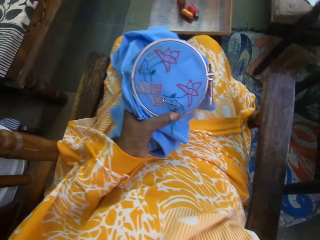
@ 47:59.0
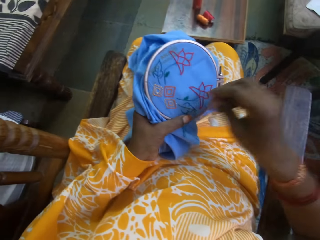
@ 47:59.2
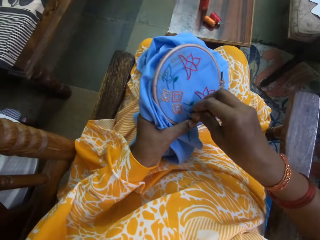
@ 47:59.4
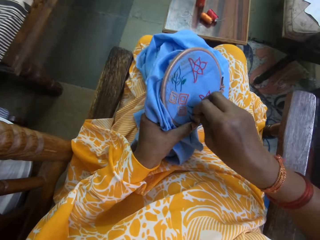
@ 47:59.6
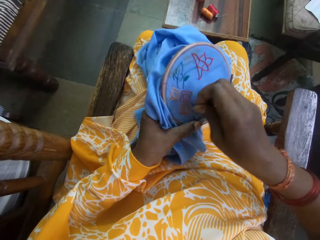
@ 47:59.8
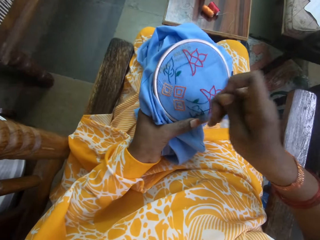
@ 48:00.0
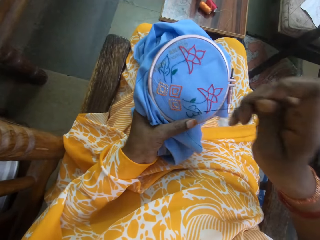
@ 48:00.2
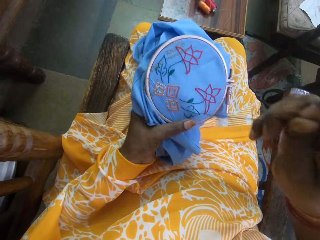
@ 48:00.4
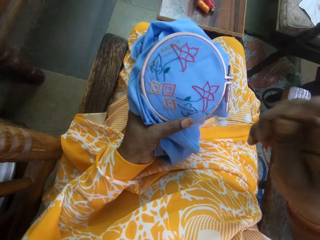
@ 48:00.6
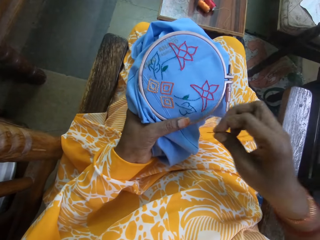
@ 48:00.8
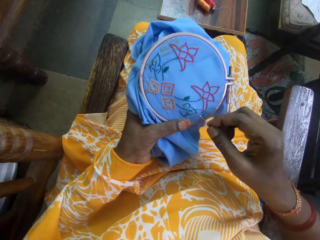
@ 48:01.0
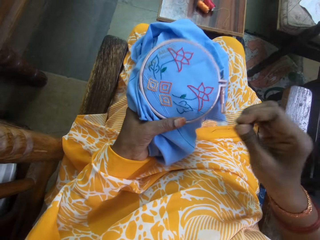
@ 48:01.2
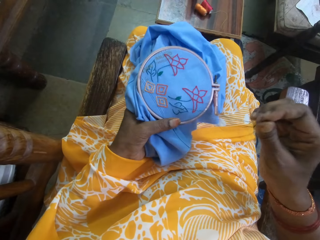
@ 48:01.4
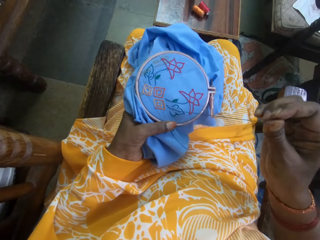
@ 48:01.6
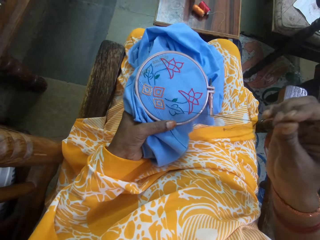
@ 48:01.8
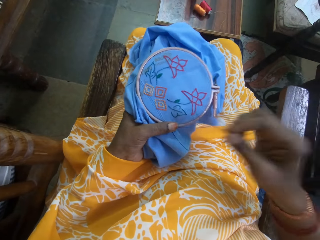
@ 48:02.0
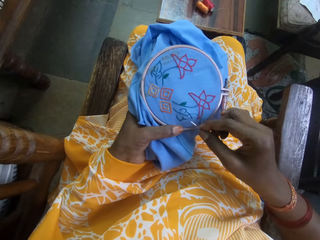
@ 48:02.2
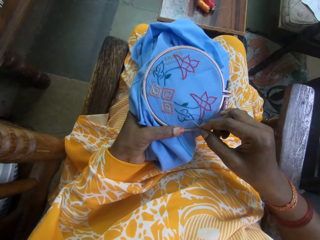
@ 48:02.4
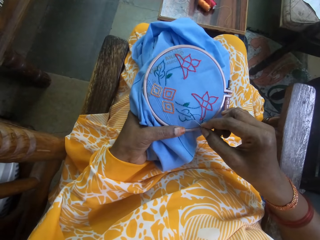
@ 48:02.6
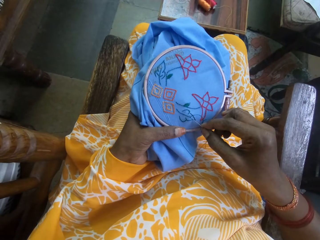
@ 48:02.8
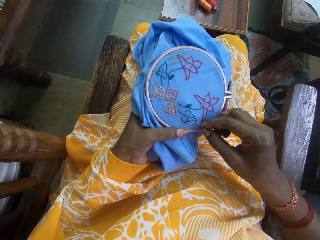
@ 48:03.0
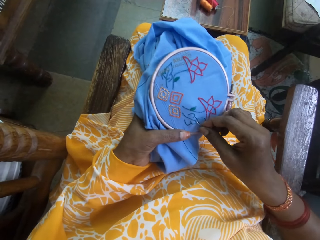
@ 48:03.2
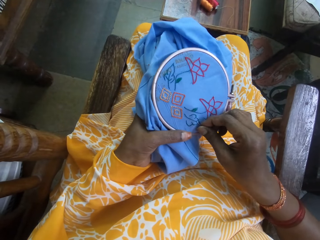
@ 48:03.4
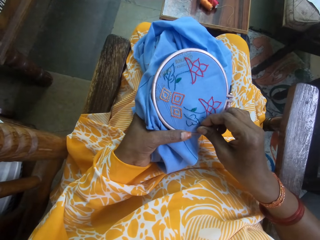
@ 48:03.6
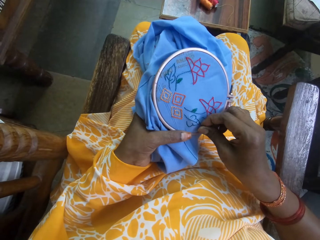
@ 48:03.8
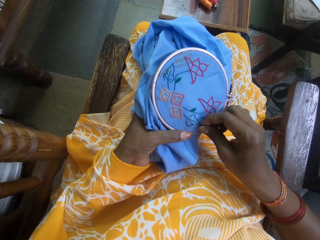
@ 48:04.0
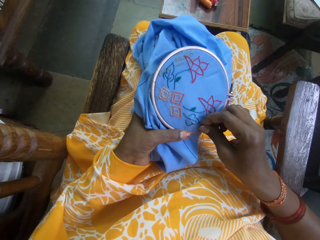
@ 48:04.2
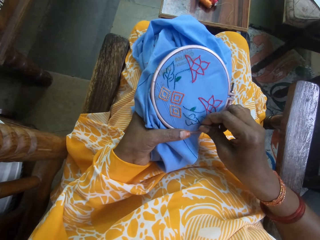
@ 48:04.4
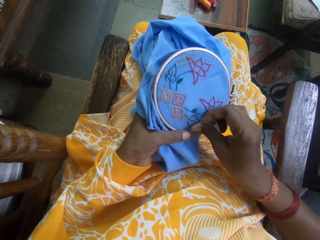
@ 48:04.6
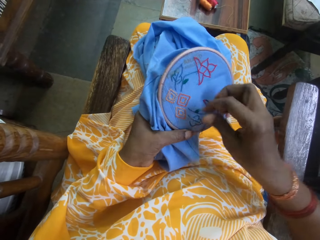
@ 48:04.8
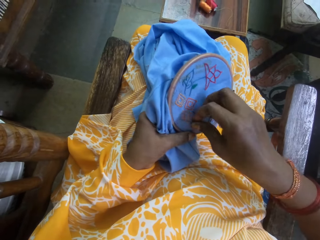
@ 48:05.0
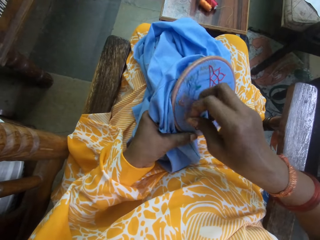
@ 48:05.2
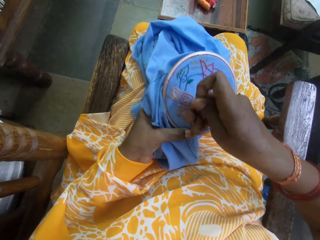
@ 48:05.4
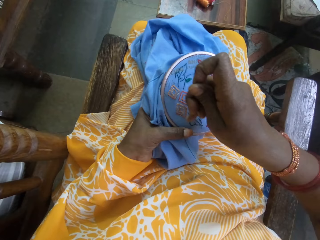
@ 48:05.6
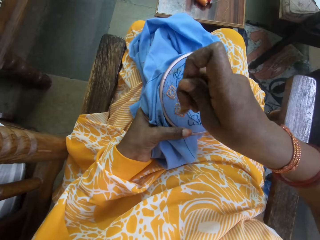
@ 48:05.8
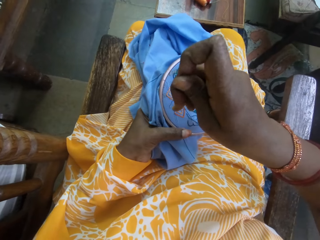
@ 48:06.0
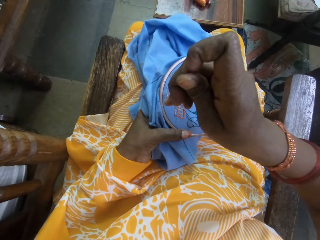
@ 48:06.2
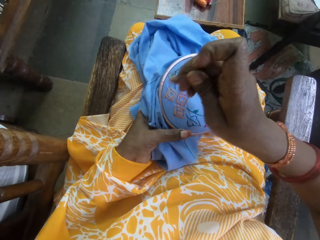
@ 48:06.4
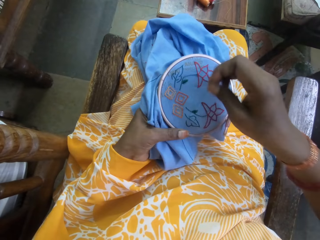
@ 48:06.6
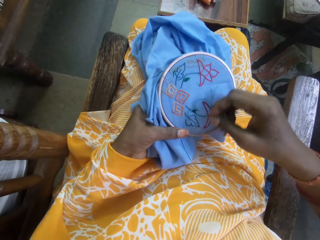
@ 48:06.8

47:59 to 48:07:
The camera wearer sews embroidery on the cloth with the needle and thread in her right hand. She holds the needle.

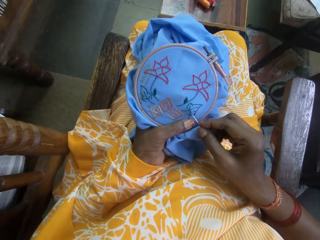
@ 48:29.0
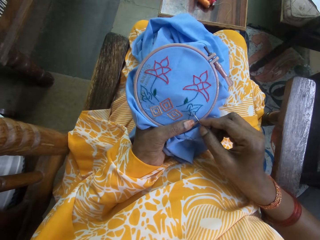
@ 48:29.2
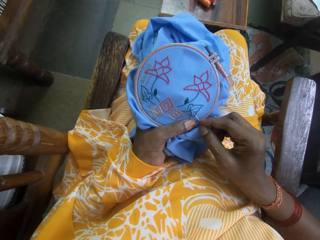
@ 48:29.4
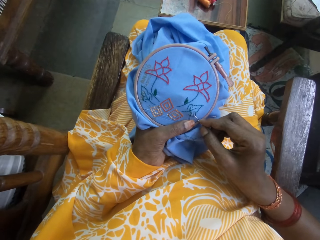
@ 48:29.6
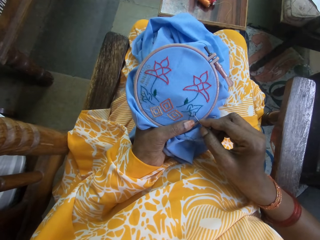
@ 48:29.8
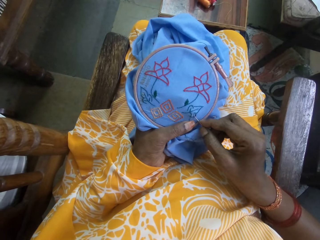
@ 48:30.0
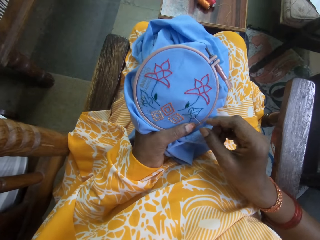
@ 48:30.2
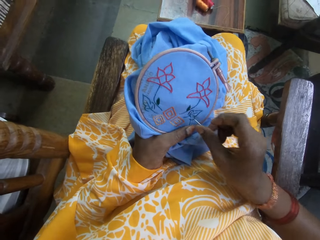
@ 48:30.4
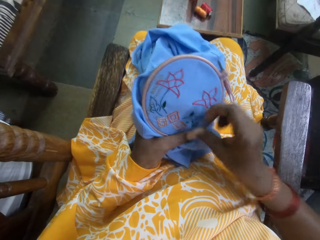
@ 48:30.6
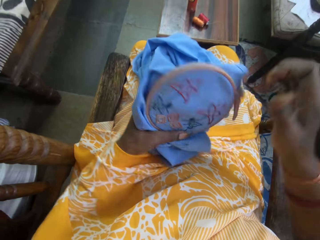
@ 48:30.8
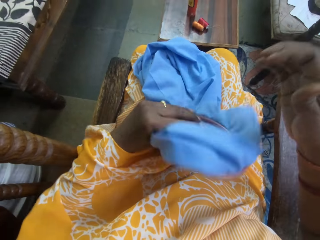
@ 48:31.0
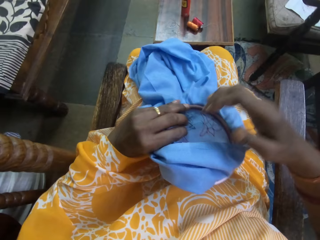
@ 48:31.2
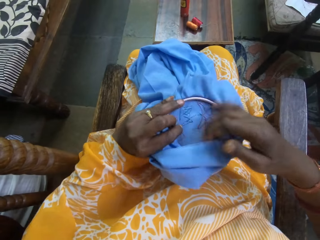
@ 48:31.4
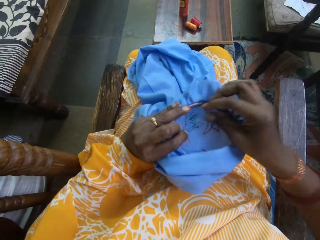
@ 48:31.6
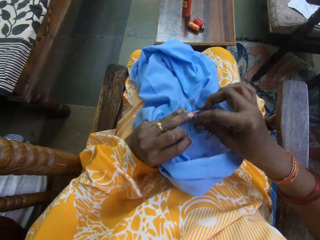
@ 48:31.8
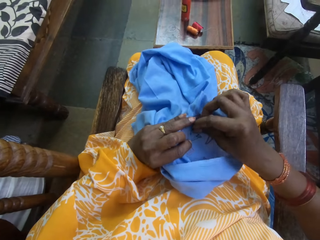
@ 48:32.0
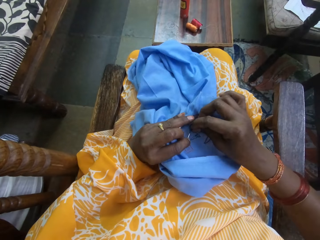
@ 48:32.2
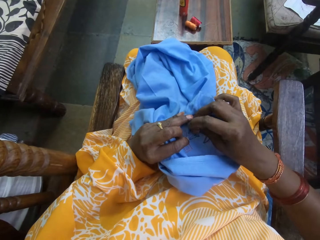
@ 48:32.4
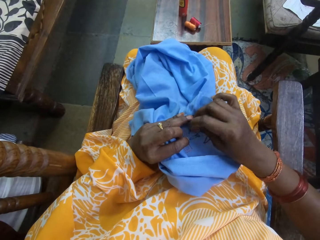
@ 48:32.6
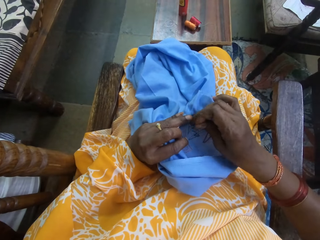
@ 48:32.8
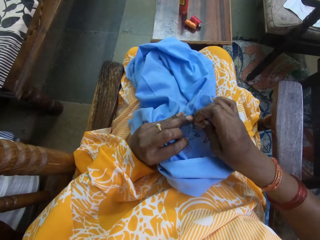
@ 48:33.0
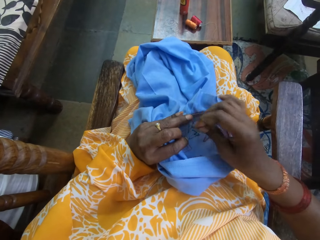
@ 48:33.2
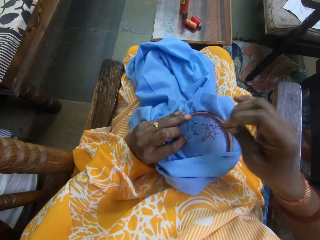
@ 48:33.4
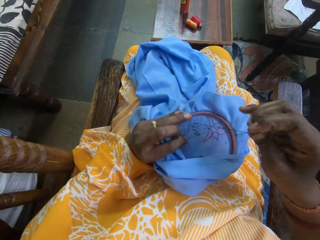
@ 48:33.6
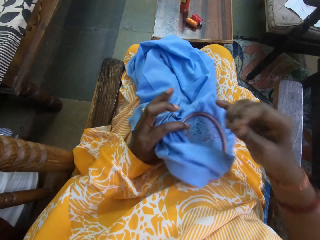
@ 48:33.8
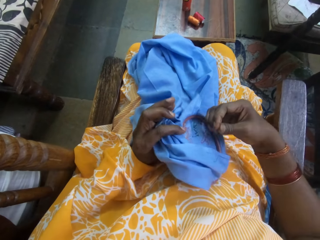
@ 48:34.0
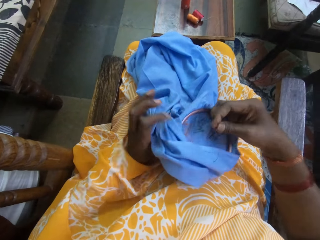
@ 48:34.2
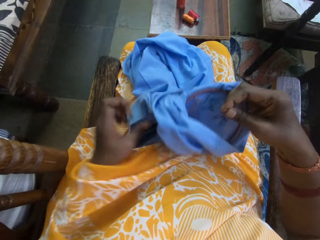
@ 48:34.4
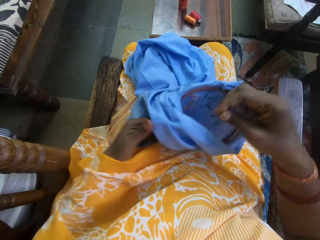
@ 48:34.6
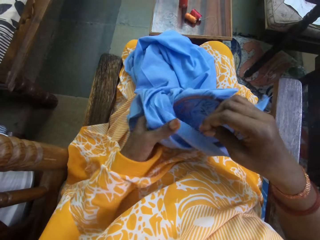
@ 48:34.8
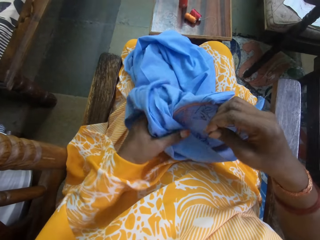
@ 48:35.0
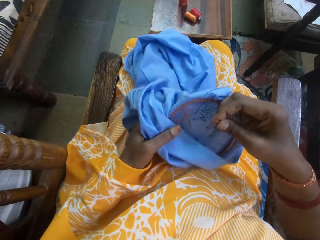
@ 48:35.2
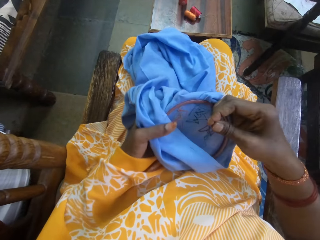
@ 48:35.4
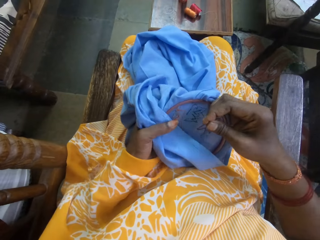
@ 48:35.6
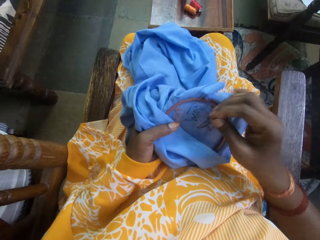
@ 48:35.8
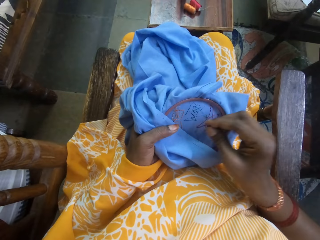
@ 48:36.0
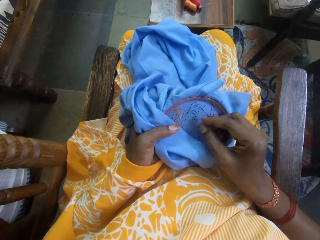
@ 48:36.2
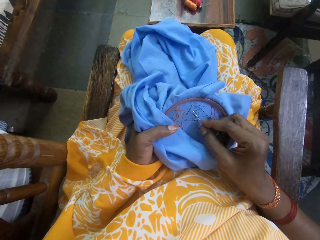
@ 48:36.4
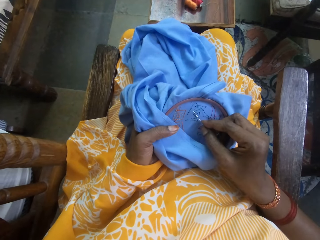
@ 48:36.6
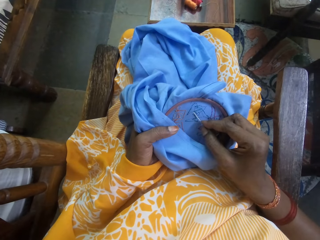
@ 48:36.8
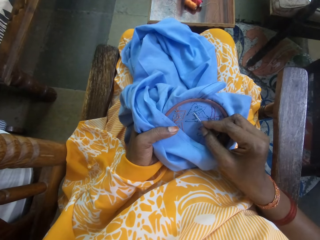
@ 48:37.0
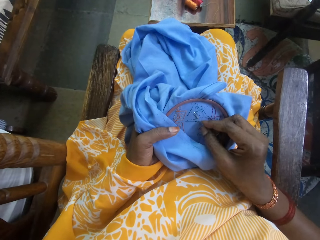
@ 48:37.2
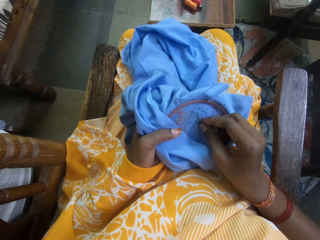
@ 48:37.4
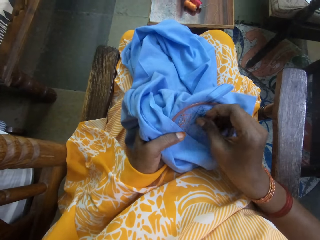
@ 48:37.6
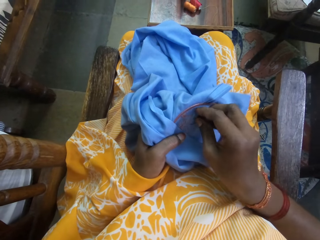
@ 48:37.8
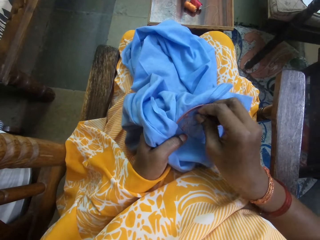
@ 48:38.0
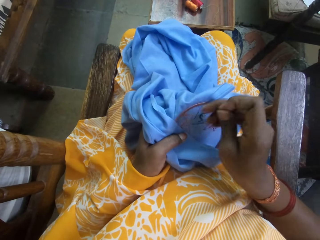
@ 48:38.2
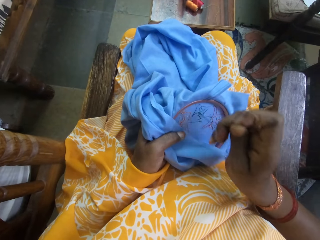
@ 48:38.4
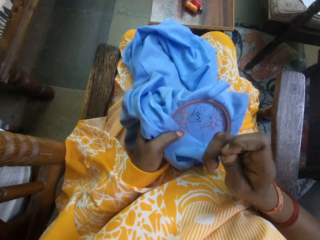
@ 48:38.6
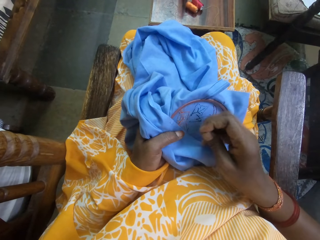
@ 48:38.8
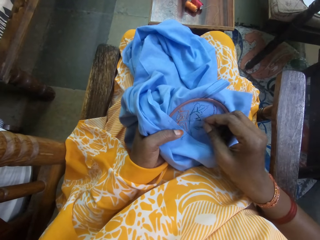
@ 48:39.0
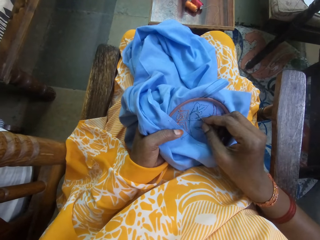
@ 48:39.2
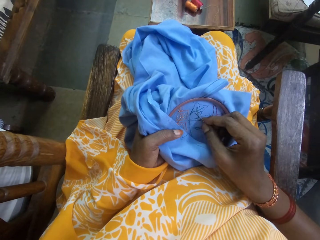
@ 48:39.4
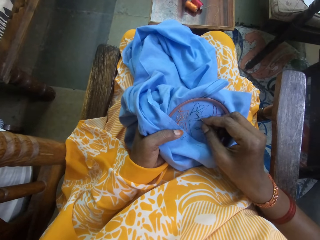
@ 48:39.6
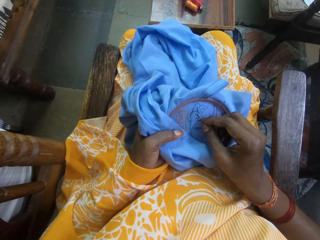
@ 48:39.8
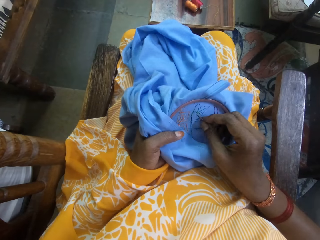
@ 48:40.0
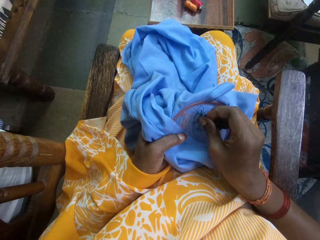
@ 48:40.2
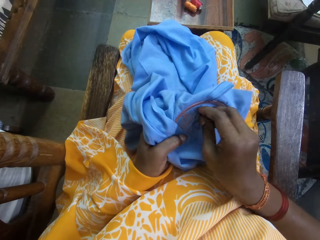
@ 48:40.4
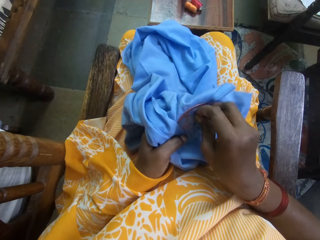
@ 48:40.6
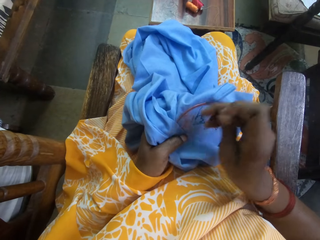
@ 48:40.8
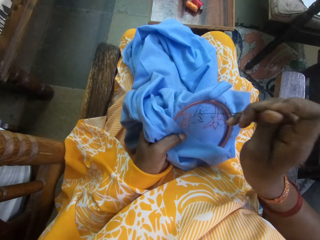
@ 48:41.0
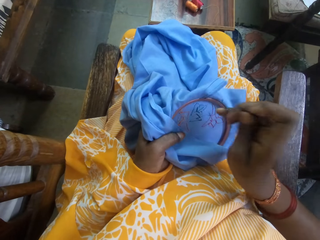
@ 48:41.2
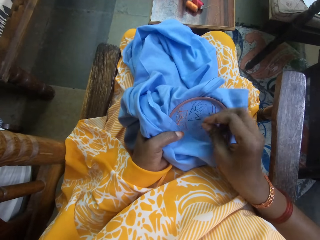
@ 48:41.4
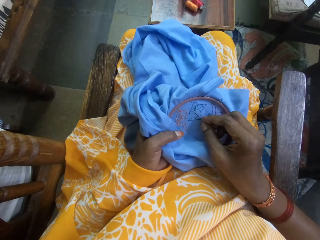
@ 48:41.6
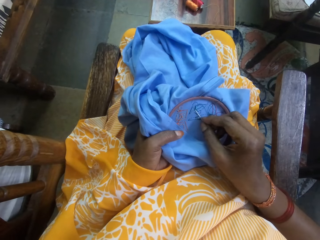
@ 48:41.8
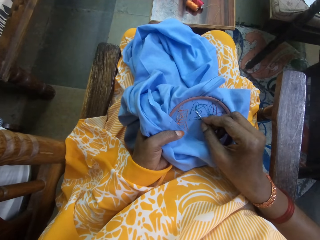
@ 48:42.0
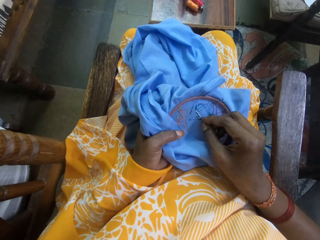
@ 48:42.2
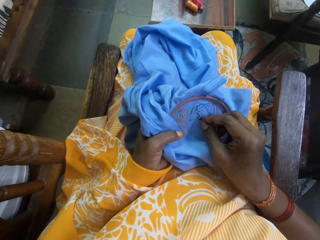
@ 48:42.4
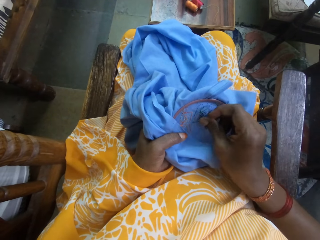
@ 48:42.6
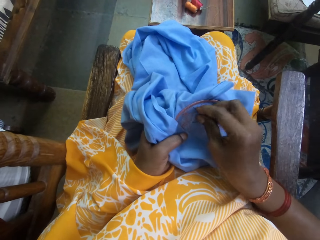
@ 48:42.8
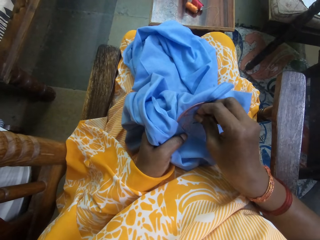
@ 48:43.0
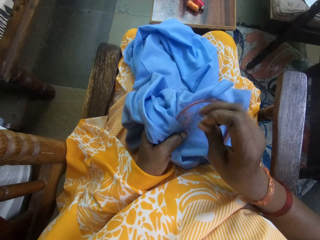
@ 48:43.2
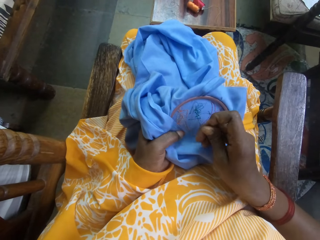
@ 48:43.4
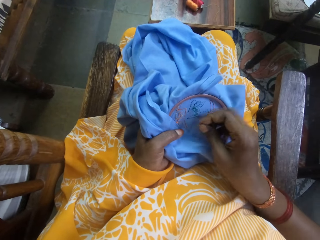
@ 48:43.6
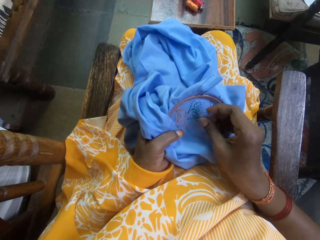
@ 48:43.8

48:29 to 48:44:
The camera wearer flips the embroidery hoop with her left hand. She sews embroidery on the cloth with the needle and thread in her right hand.
